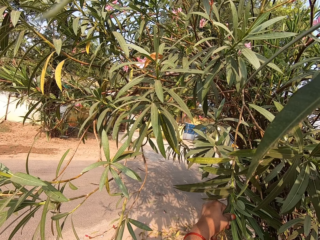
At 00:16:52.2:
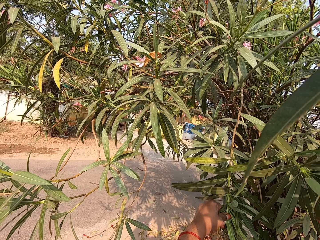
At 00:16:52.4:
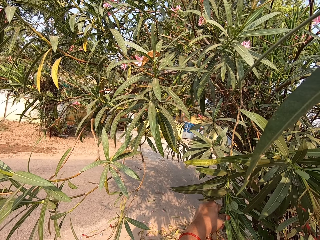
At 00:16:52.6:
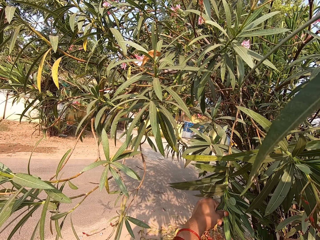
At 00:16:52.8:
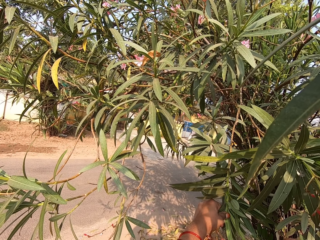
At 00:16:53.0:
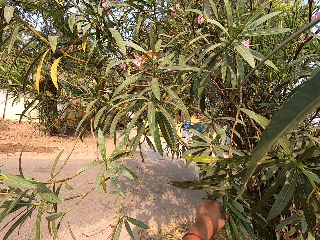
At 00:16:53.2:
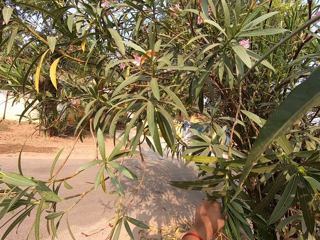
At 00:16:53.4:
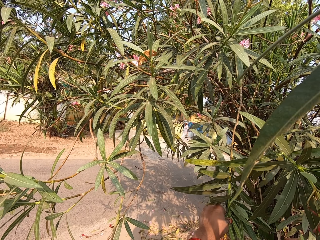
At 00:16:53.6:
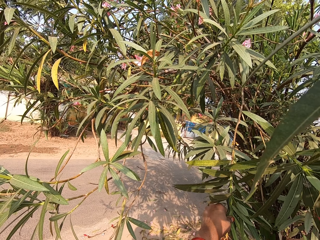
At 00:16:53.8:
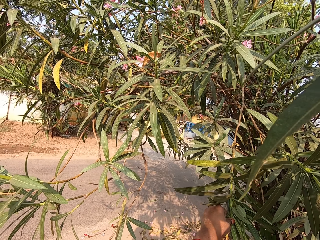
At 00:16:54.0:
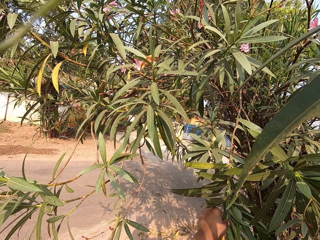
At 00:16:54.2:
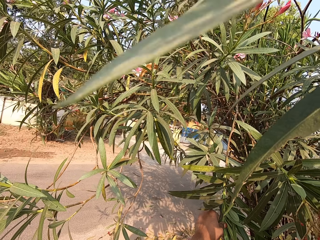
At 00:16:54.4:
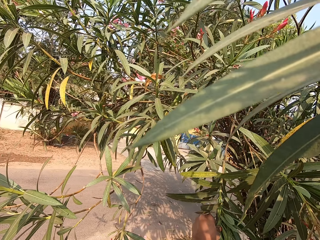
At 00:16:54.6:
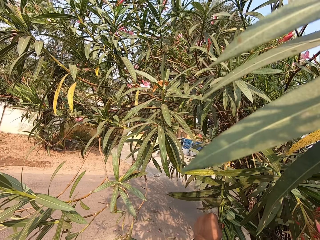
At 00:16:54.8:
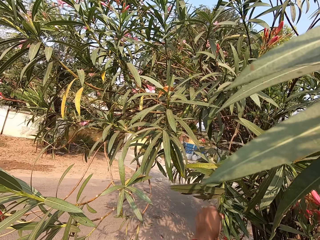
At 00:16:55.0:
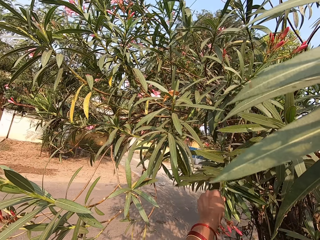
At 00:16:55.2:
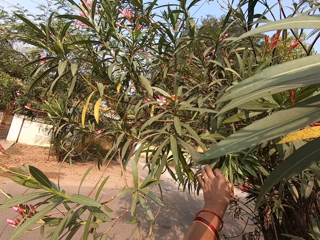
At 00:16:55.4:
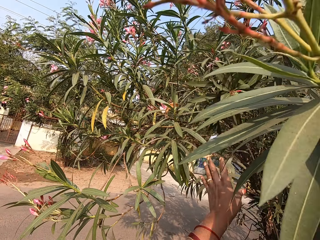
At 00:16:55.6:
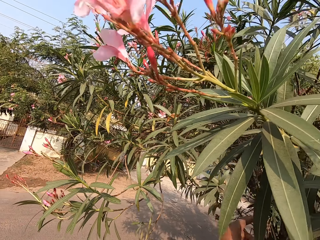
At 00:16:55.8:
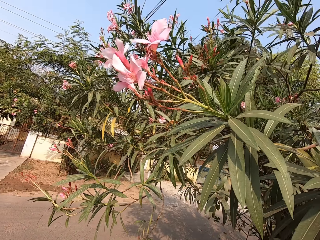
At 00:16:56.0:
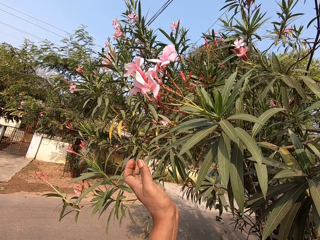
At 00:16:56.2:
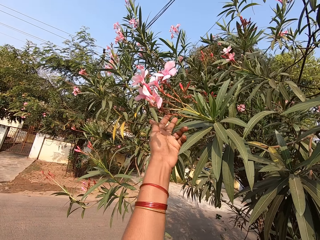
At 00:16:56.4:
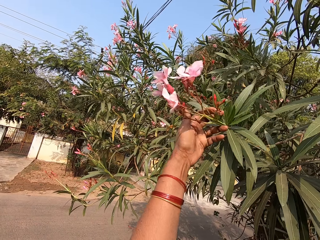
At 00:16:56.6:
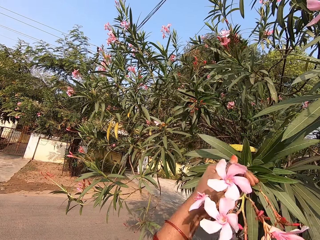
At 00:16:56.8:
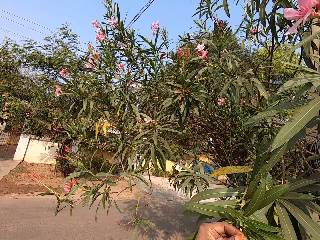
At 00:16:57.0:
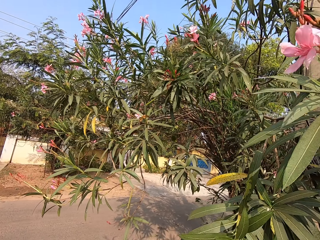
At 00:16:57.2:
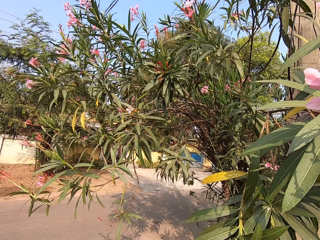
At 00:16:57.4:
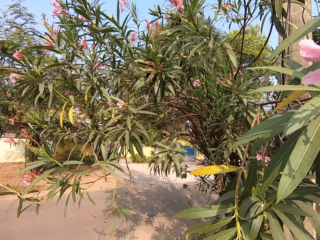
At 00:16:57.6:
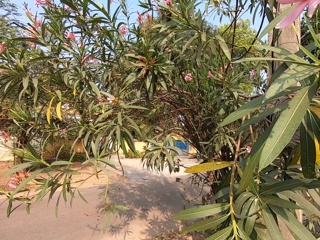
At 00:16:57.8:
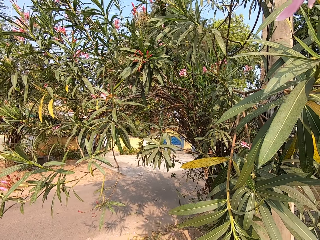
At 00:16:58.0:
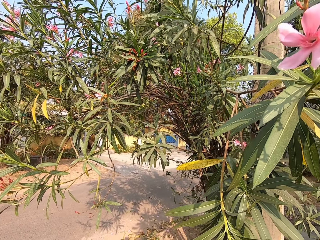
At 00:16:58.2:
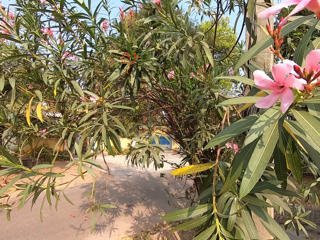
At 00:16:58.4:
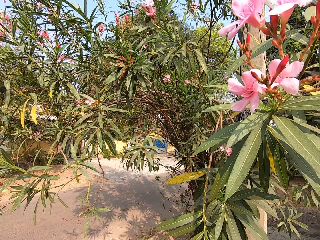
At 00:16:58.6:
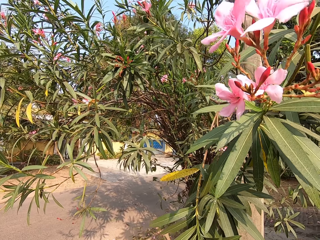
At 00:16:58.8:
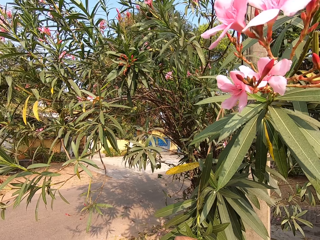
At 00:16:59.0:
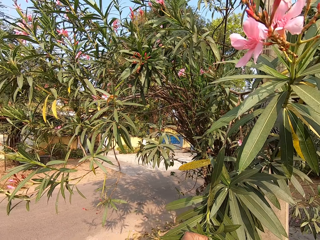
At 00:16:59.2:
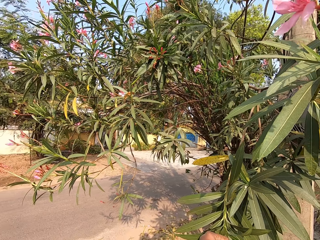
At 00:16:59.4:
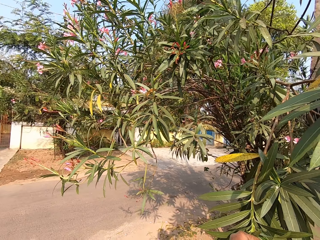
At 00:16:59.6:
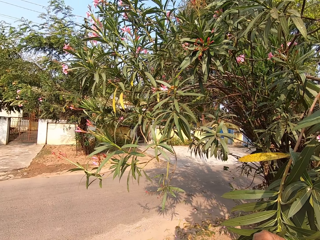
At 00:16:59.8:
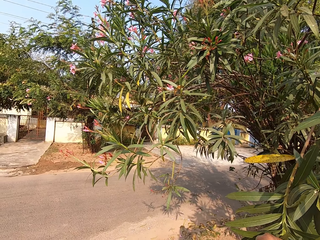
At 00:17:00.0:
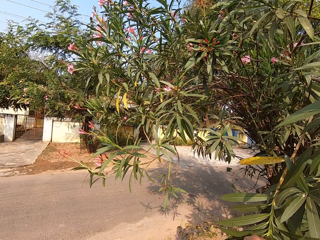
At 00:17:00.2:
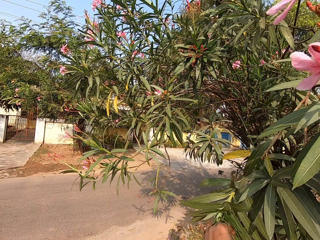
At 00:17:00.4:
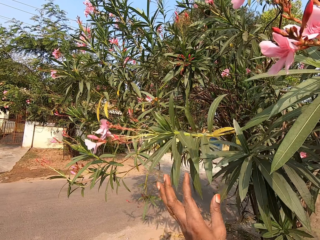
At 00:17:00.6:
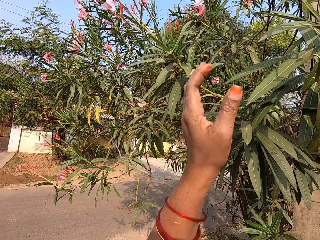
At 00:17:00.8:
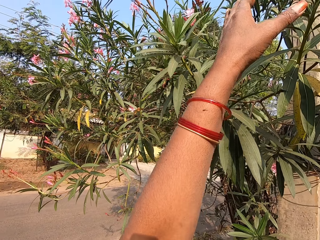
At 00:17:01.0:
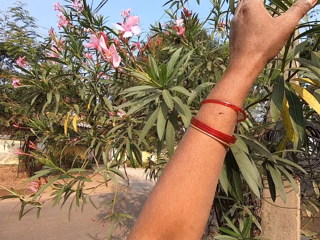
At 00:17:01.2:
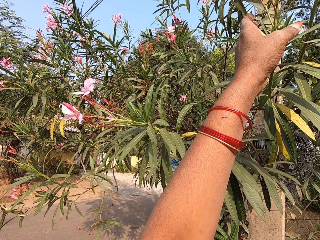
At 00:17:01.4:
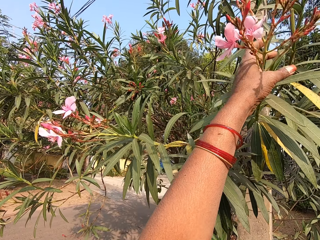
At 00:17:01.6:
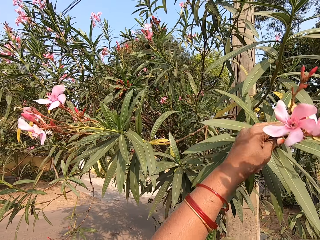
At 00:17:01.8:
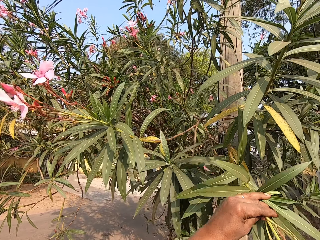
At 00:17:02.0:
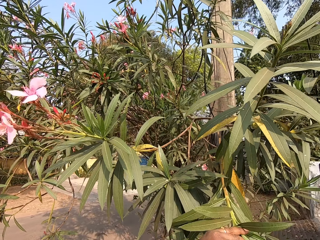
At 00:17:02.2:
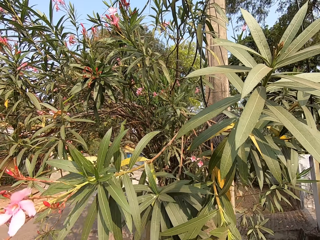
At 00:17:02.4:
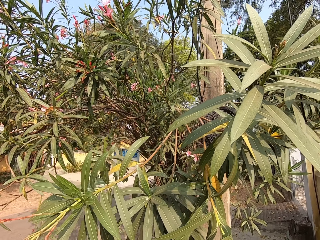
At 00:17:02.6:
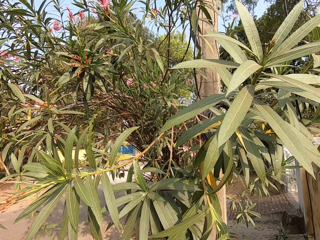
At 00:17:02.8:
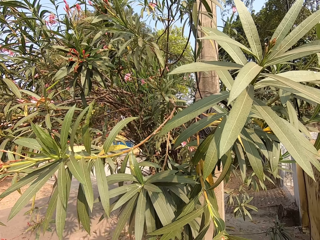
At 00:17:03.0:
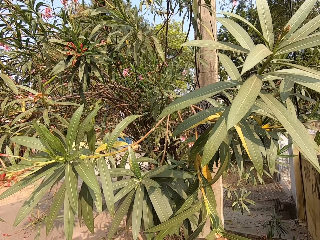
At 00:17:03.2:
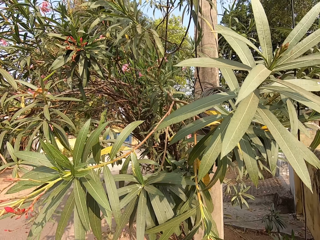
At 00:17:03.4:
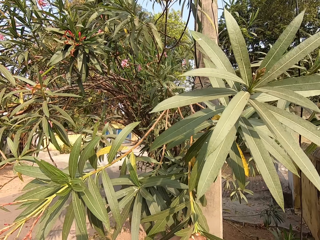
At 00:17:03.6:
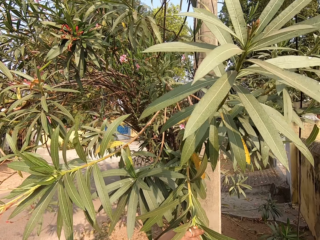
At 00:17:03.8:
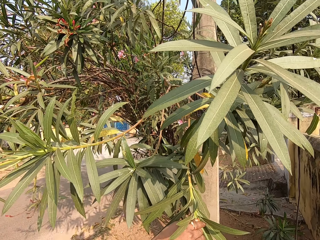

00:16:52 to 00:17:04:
The camera wearer releases the tree branch in his left hand. He pulls the tree branch with his left hand. He releases the tree branch in his left hand. He pulls the tree branch with his left hand.

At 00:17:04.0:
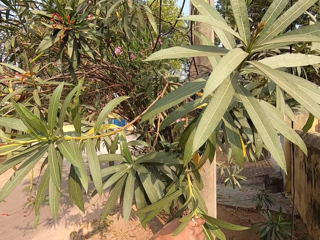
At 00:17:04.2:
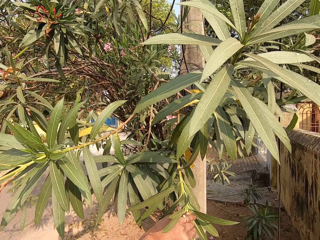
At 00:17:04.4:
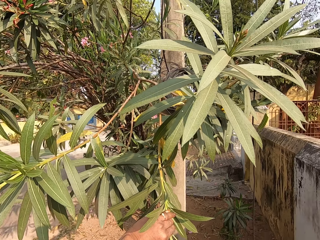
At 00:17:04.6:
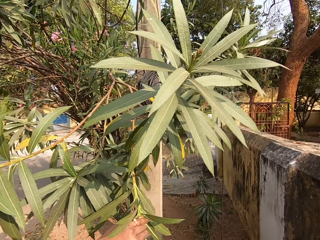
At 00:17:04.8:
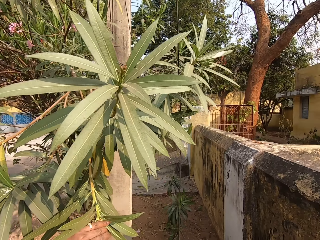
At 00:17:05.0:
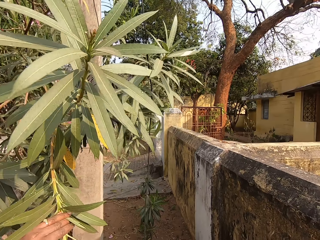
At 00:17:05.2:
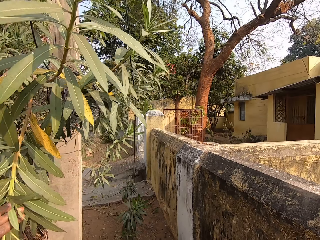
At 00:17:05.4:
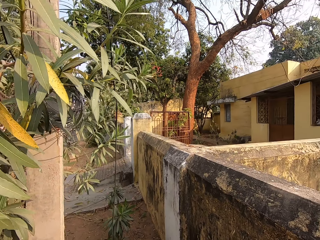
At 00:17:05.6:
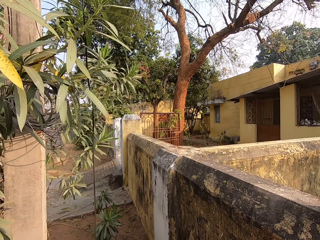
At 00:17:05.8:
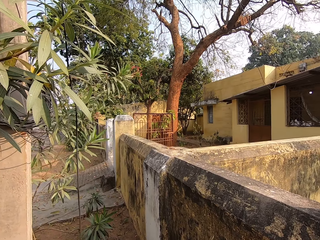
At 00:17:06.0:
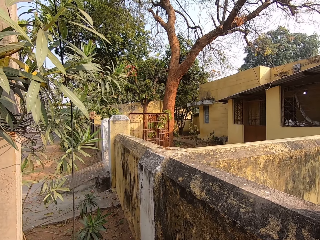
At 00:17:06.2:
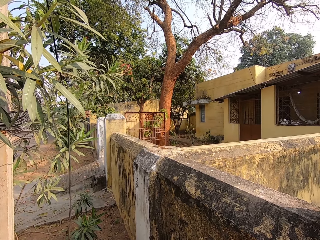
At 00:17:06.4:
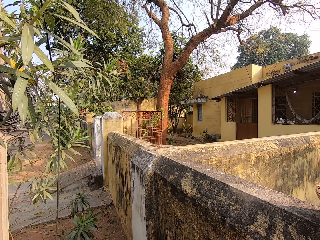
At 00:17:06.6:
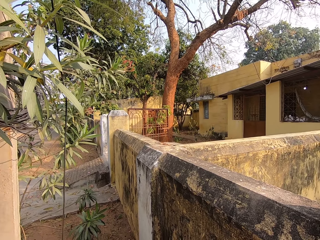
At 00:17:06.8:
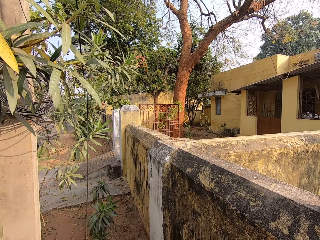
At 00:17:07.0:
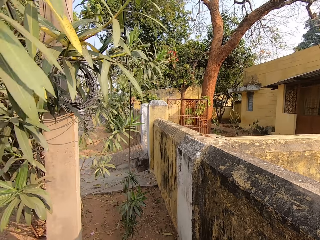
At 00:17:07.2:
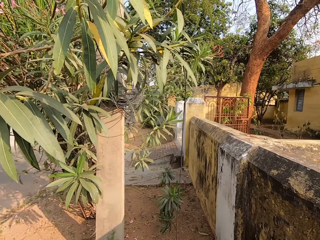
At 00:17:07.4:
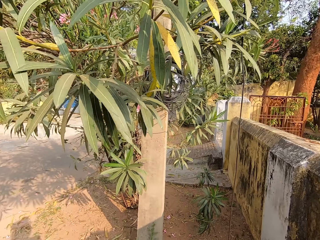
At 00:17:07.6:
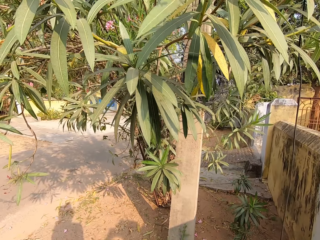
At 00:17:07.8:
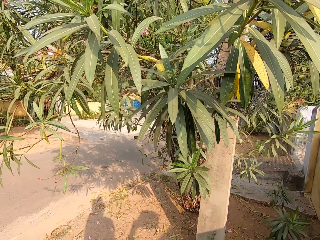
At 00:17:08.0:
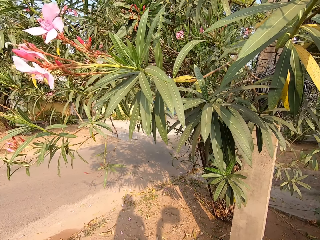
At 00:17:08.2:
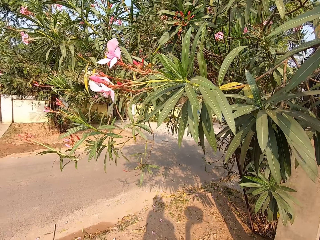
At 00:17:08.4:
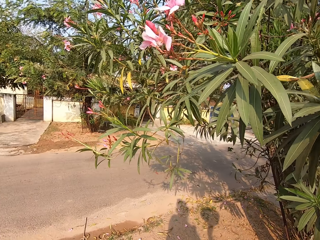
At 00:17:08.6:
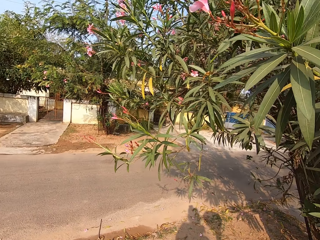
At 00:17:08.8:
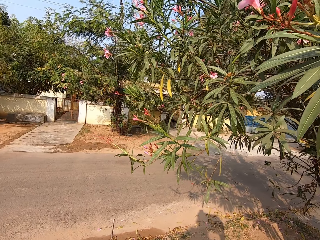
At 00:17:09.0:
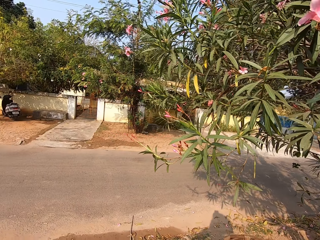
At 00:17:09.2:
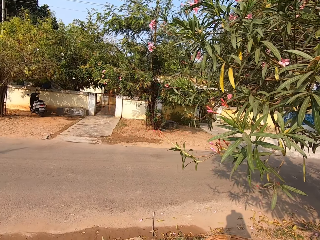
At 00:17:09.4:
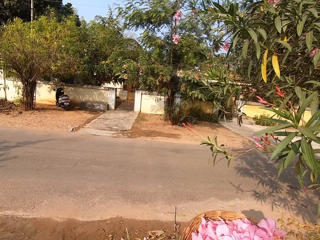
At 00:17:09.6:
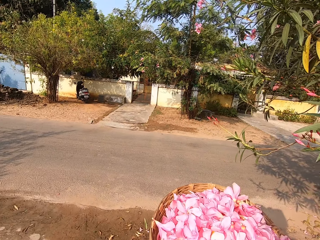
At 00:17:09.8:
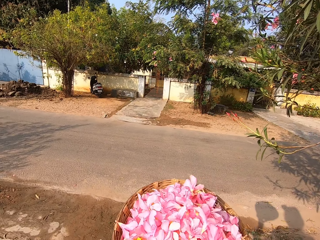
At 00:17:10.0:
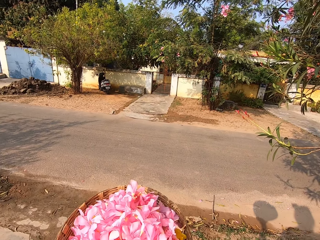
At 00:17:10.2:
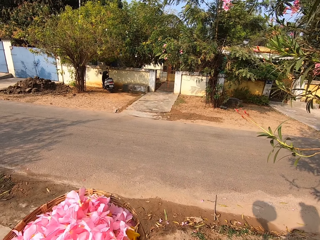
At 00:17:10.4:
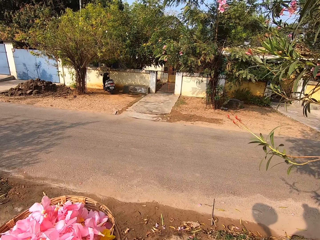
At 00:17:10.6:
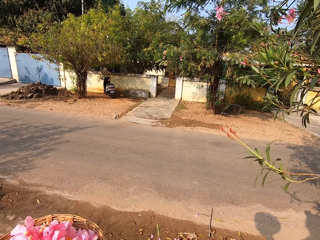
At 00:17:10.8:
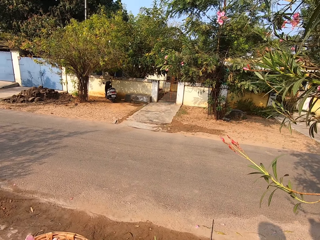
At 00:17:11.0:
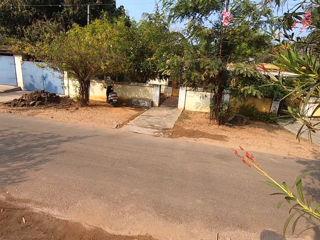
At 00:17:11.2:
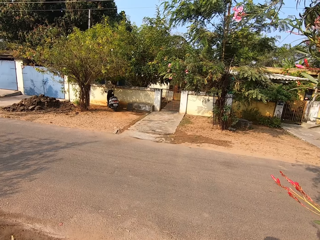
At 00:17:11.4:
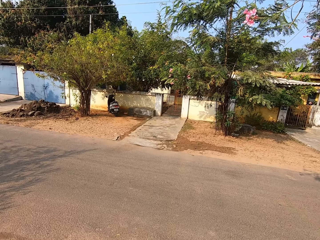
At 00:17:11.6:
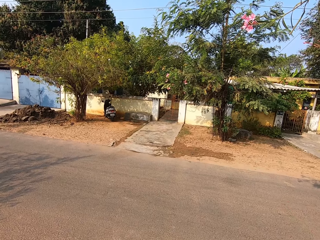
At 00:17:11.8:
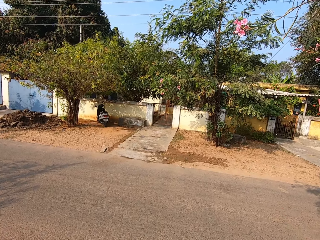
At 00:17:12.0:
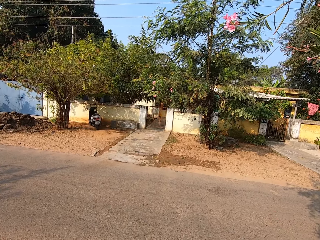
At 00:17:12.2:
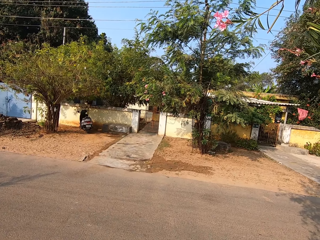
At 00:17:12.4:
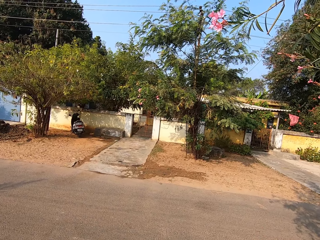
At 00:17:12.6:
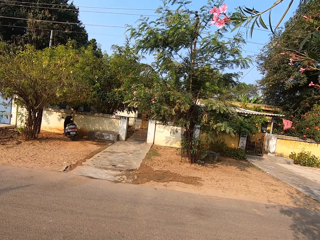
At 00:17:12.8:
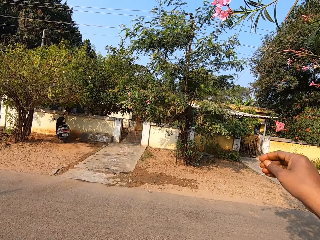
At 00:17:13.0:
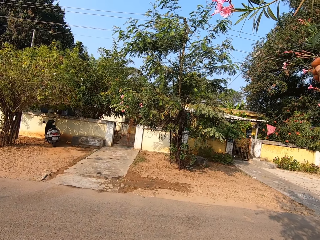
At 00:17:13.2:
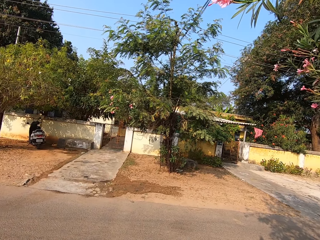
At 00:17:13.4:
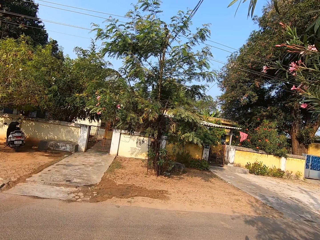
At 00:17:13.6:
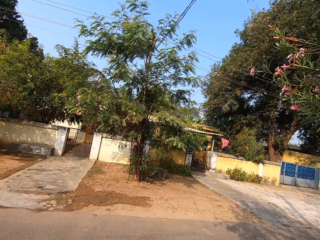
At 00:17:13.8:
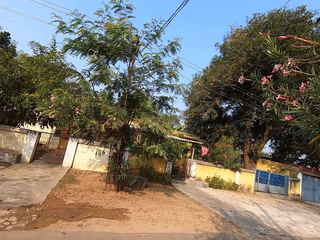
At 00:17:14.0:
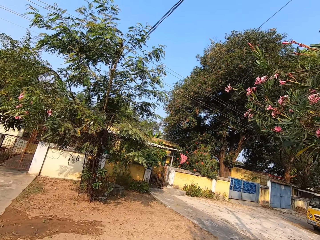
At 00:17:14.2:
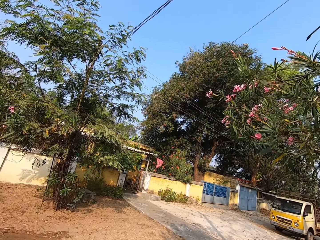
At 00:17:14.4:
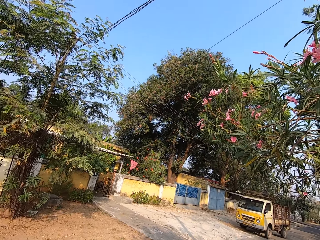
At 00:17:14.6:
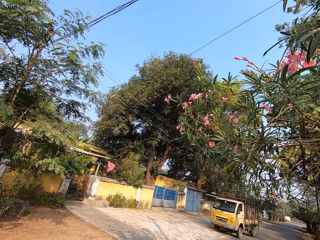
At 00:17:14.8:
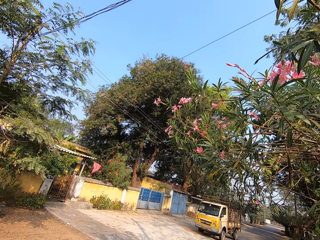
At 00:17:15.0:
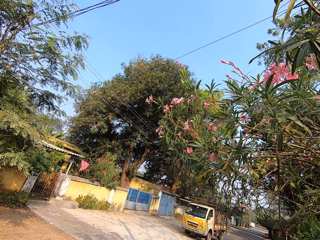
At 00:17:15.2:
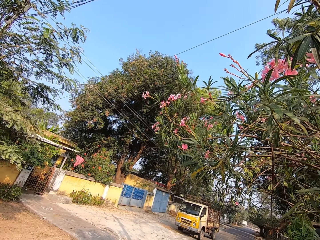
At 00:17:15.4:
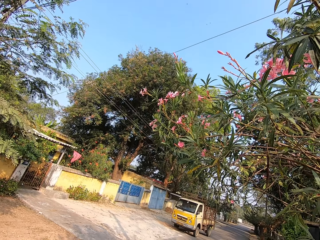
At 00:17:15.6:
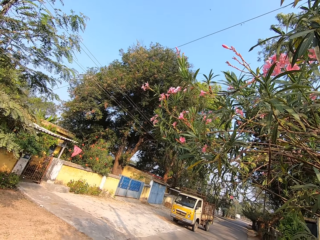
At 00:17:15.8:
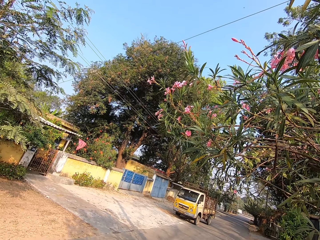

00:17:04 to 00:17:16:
The camera wearer places petals in the basket on the fence with his right hand. He carries the basket from the fence with his right hand. He releases the tree branch in his left hand. He passes the basket in his right hand to his left hand. He plucks flower petals.
